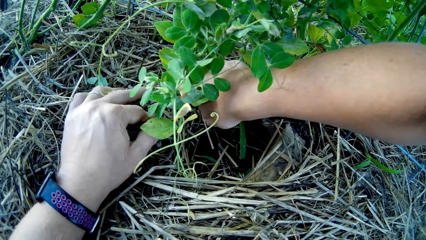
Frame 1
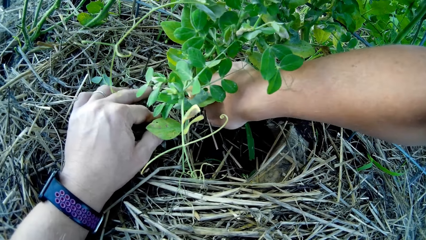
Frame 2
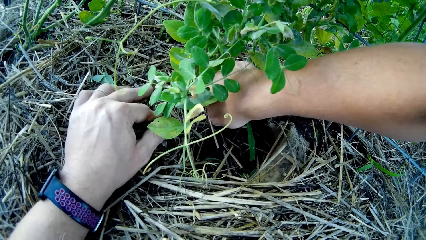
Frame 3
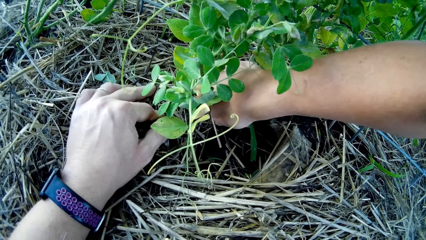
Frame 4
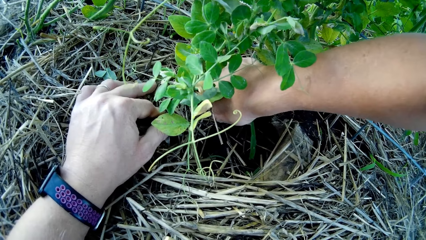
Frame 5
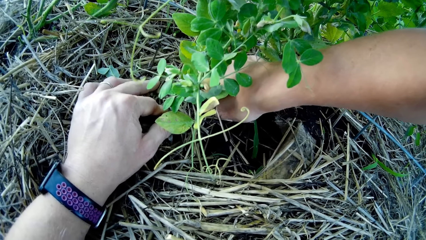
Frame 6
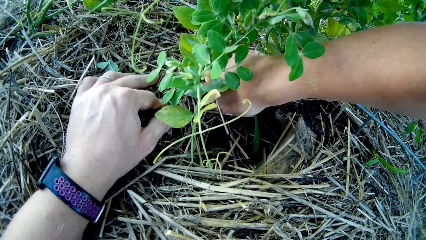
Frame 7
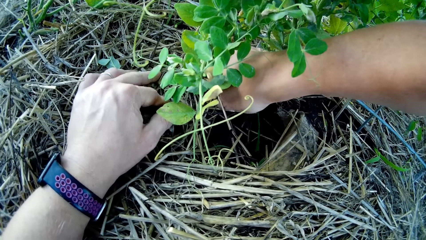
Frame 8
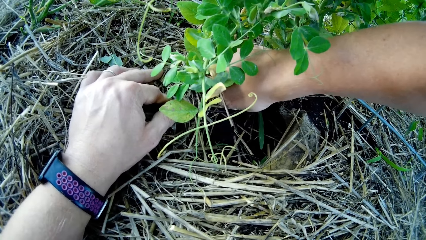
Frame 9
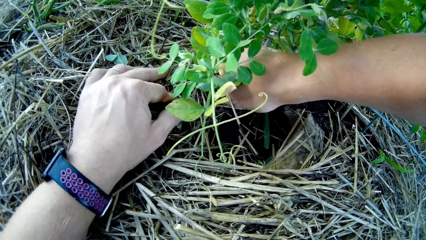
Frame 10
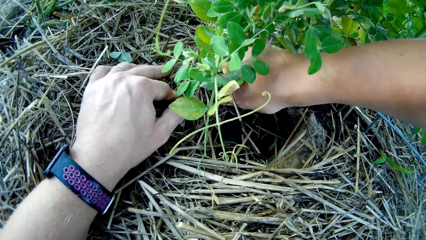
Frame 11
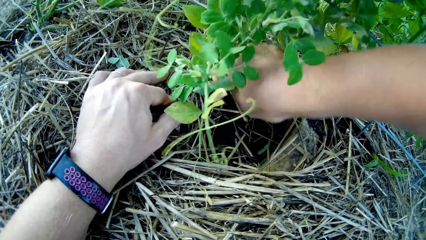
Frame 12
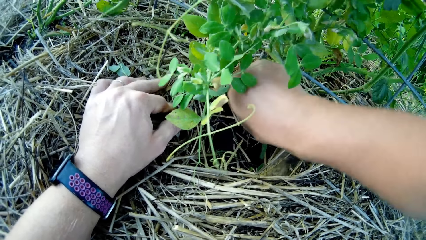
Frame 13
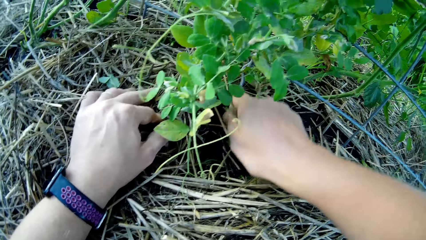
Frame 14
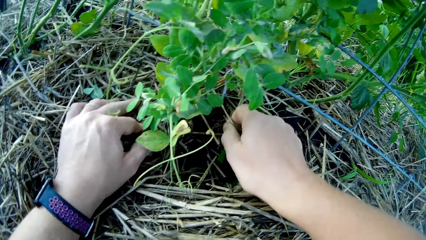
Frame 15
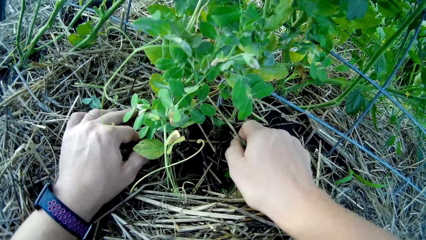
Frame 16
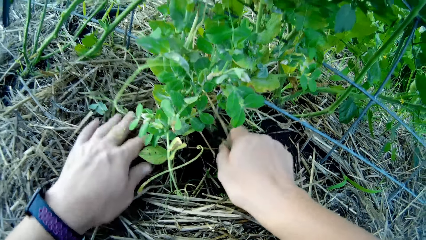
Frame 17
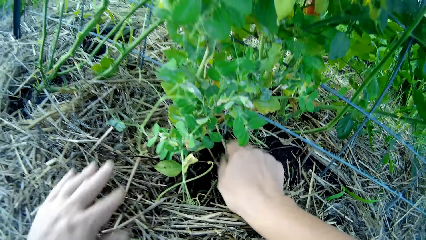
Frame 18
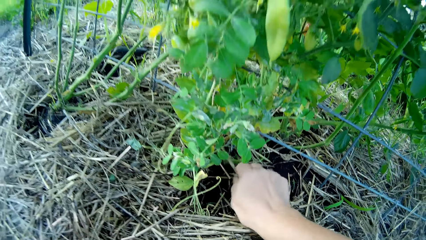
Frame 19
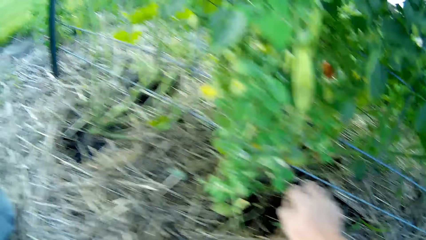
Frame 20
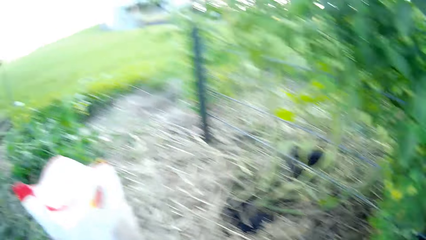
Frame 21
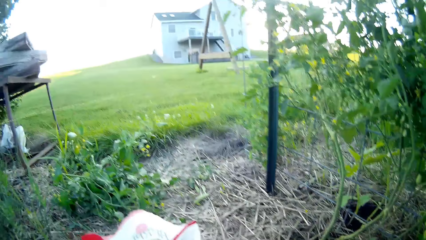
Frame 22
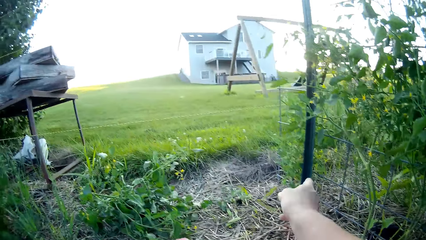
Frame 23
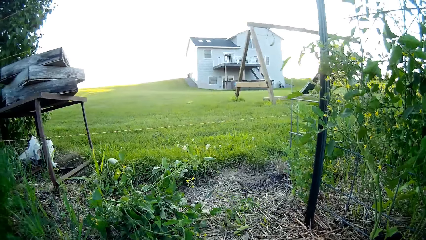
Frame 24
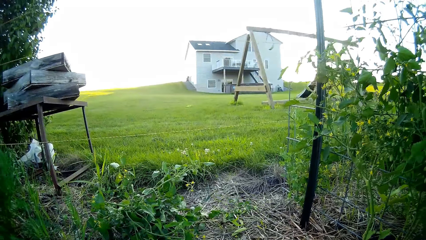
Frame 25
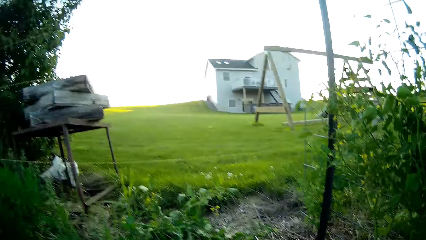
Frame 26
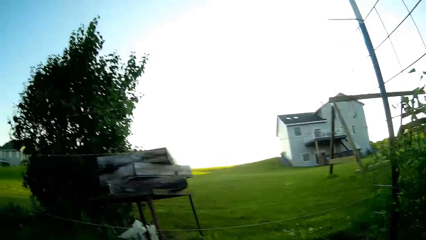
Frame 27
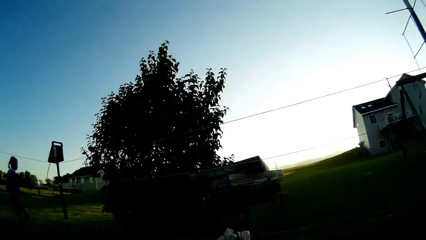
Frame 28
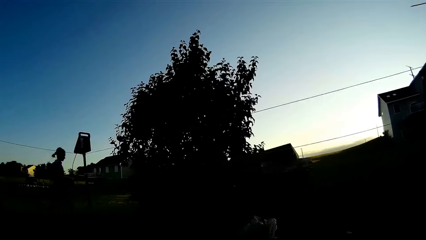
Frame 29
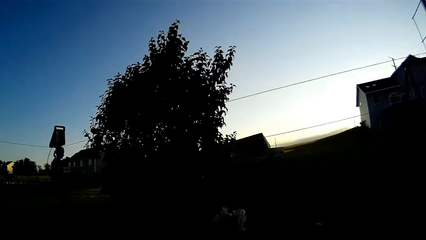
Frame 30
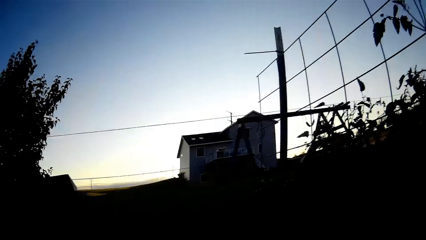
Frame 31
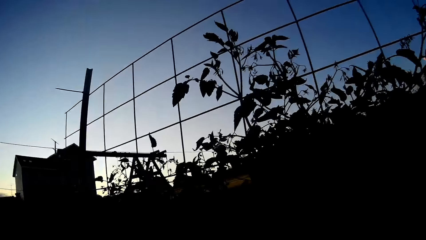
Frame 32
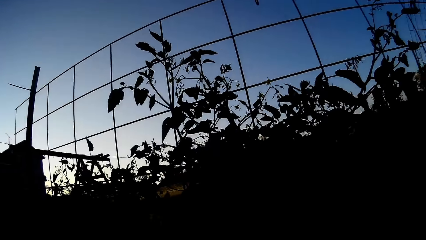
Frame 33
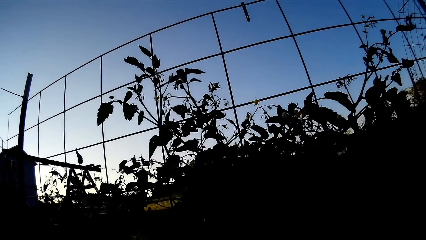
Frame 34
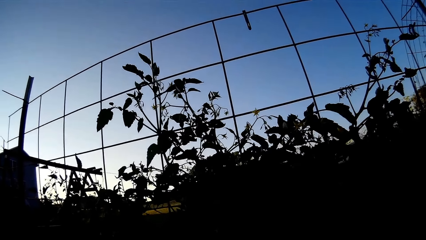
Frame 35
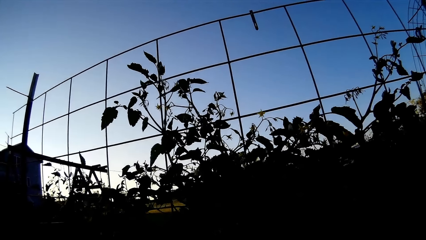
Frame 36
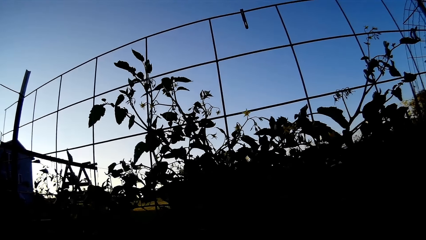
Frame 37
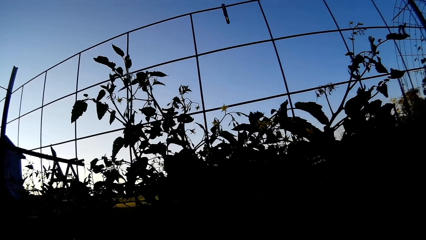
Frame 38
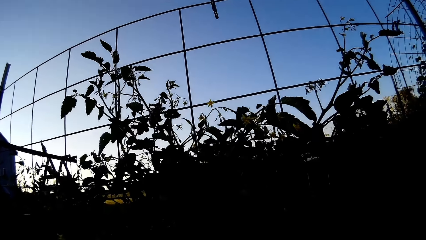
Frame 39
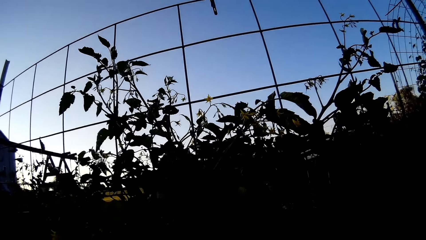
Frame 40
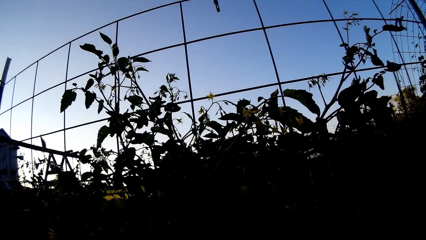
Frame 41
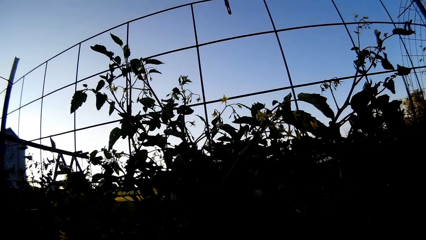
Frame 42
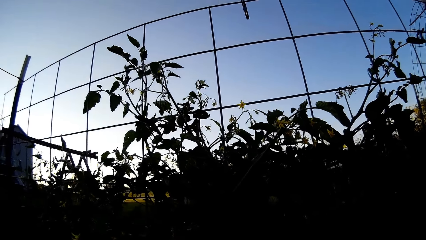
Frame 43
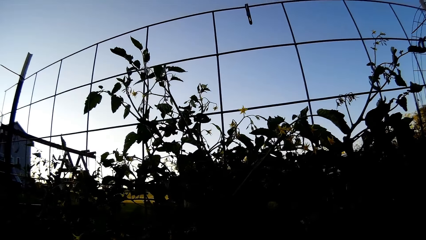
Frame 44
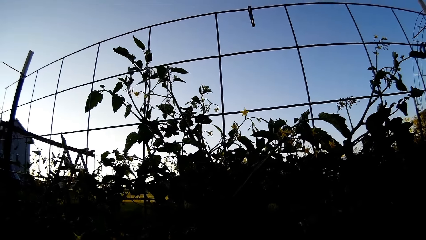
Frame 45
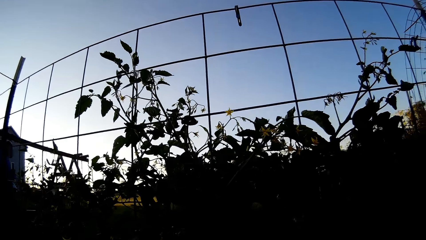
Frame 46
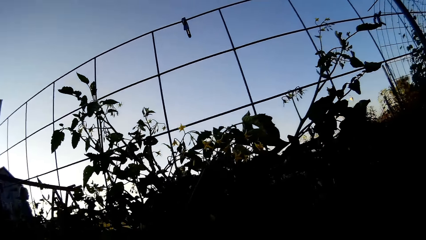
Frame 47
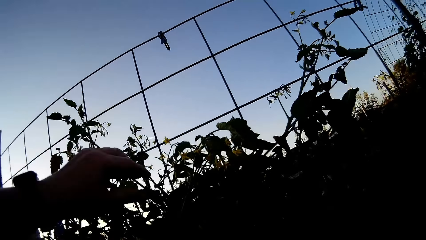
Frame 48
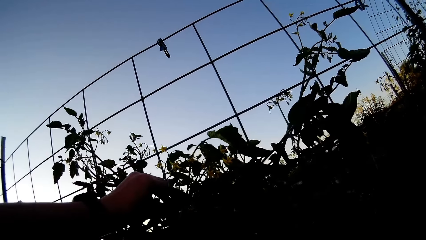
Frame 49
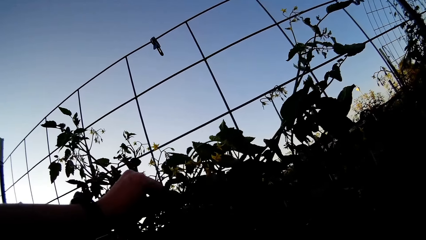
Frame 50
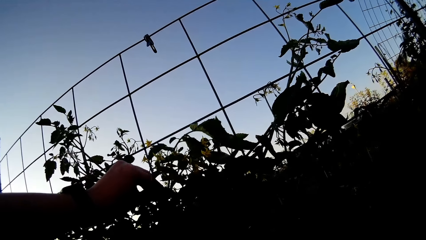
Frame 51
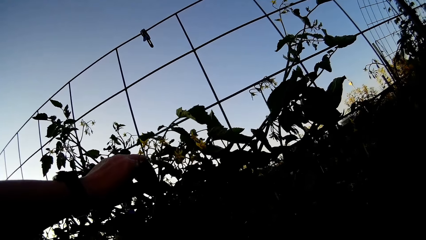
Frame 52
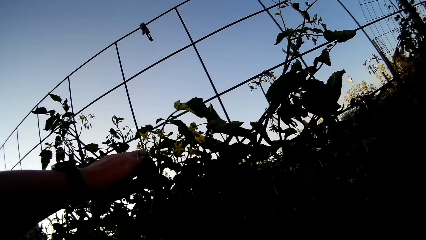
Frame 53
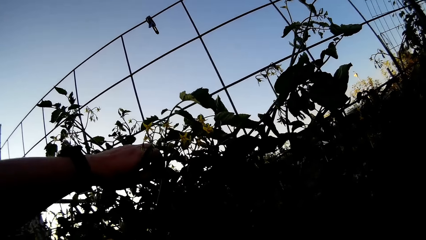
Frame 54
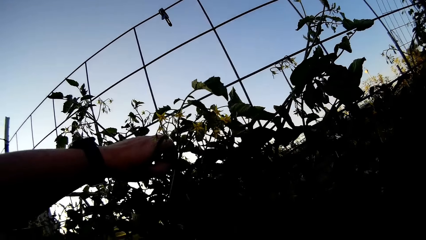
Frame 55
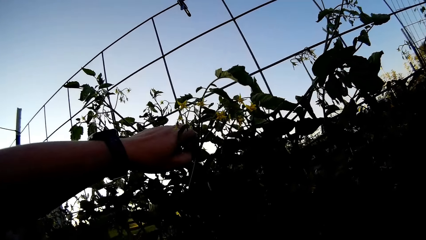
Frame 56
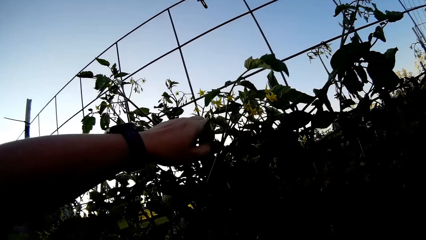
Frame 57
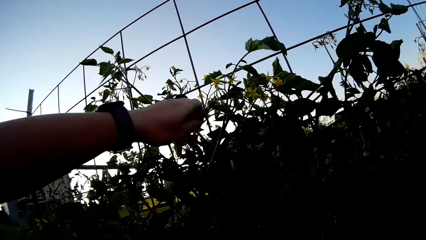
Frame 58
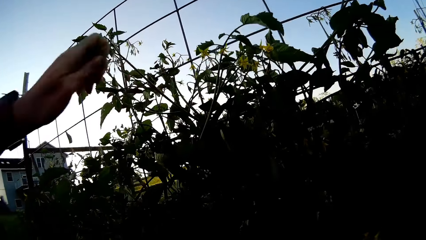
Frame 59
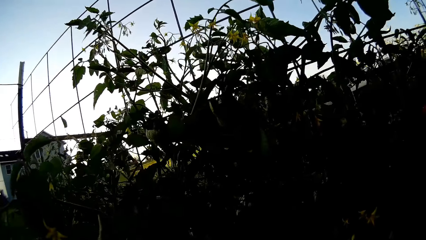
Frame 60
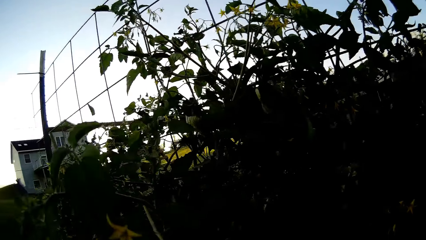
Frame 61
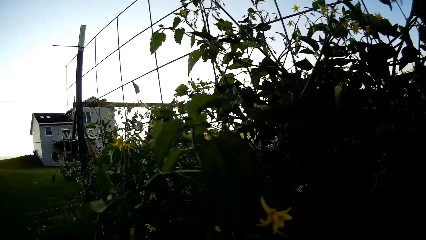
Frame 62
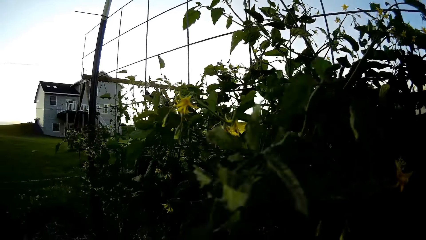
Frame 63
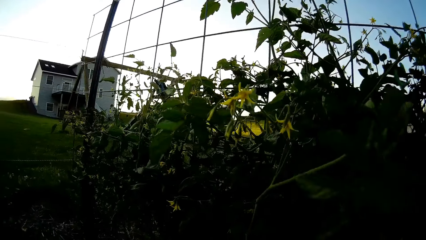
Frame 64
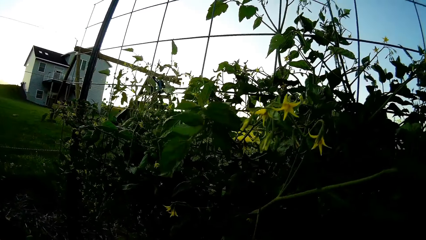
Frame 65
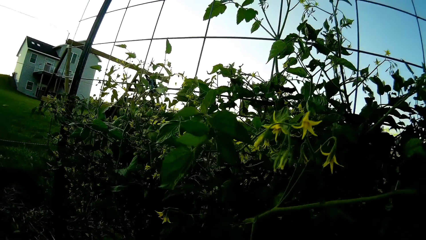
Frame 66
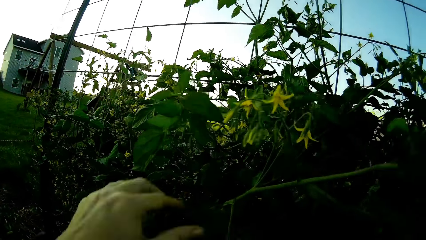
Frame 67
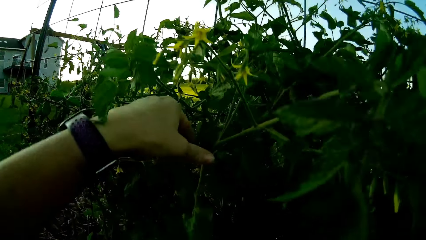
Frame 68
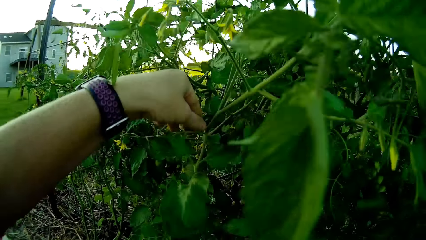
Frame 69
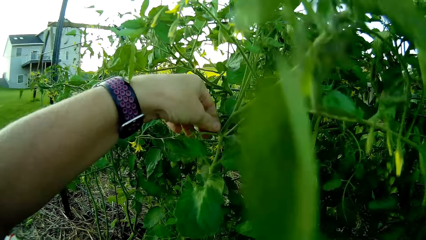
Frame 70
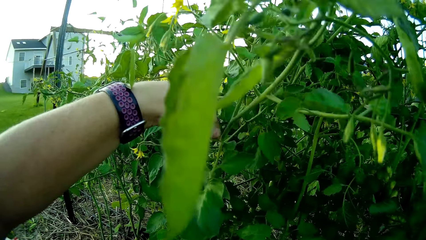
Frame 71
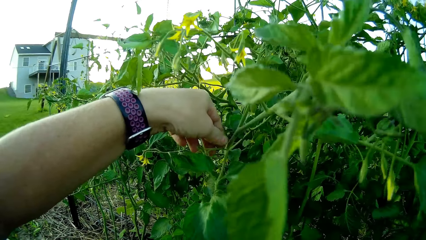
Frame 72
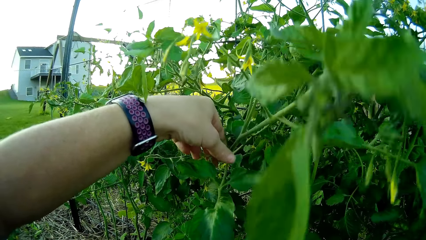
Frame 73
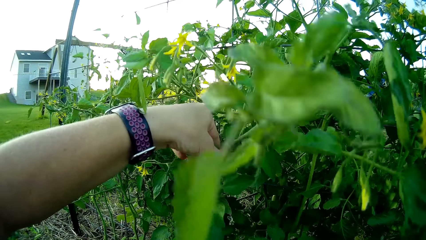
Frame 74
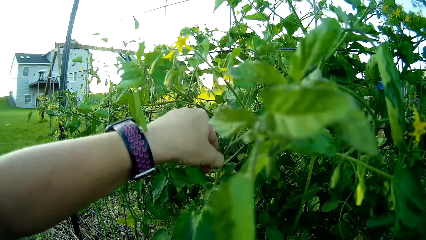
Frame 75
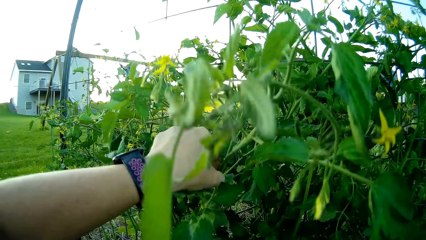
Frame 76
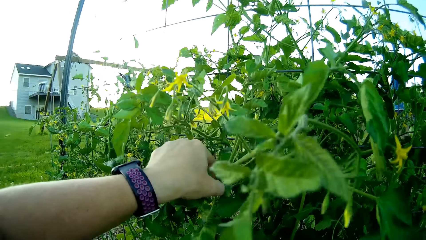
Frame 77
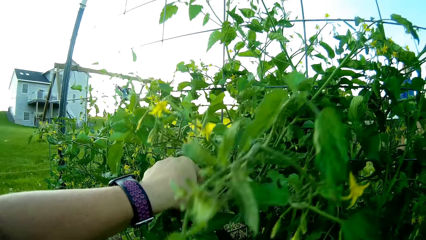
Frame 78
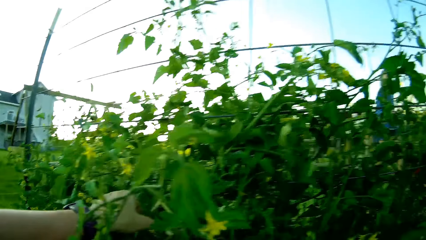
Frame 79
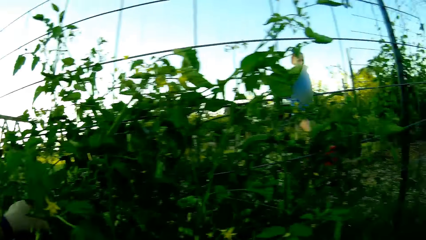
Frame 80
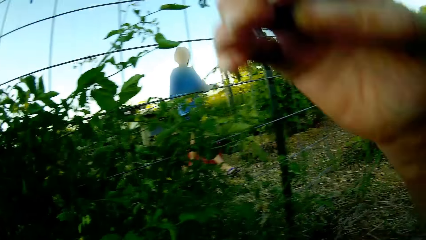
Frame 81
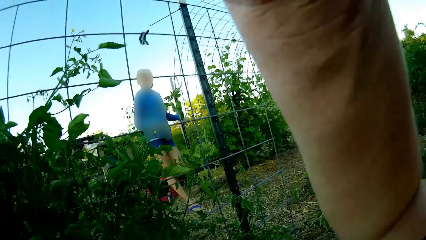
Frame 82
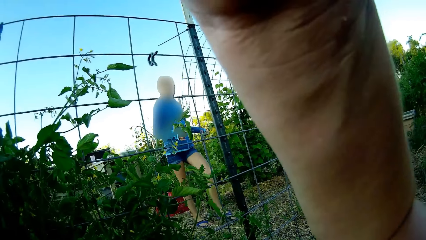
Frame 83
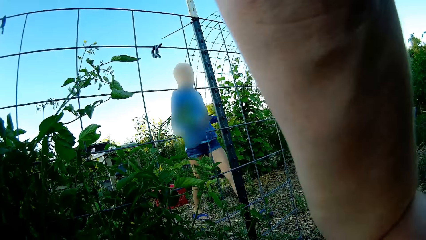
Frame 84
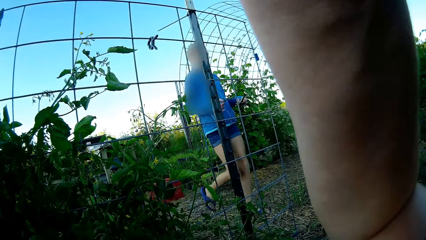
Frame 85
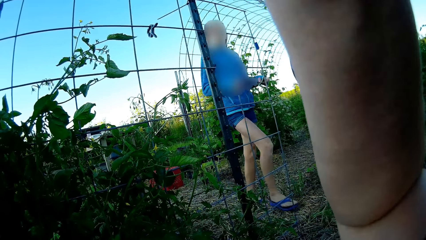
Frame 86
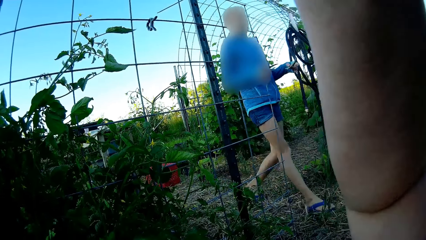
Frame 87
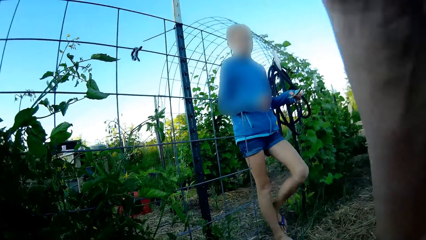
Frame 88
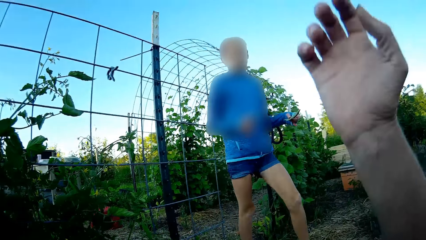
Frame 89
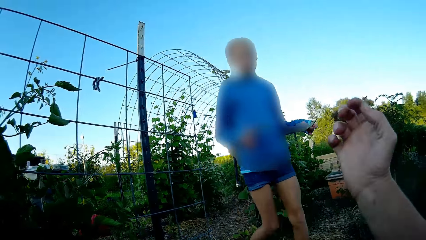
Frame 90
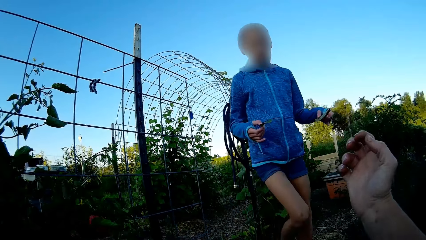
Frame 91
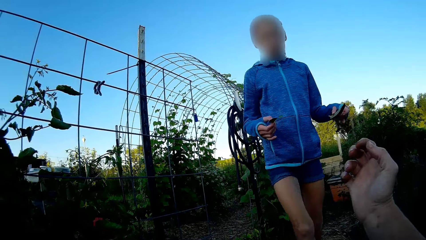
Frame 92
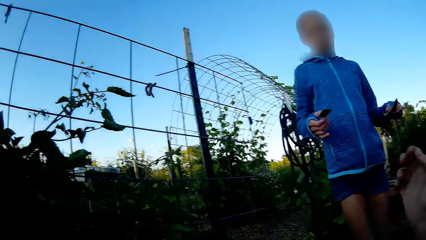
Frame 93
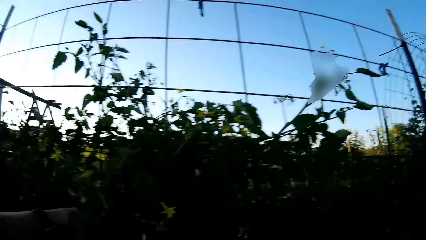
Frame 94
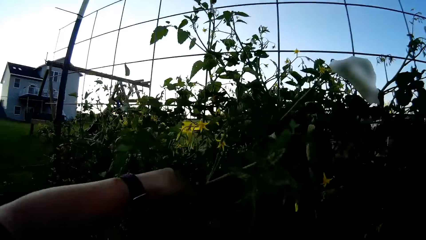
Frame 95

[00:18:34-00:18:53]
The camera wearer uproots the weeds with her hand. She drops the plant aside. A girl walks in the garden. The camera wearer holds the plant. She plucks an object. She drops the object aside. She holds the plant. She cuts a piece of tomato plant with her hands. She moves the hand sideways. The girl walks towards the camera wearer. The camera wearer moves the hand to the girl.
